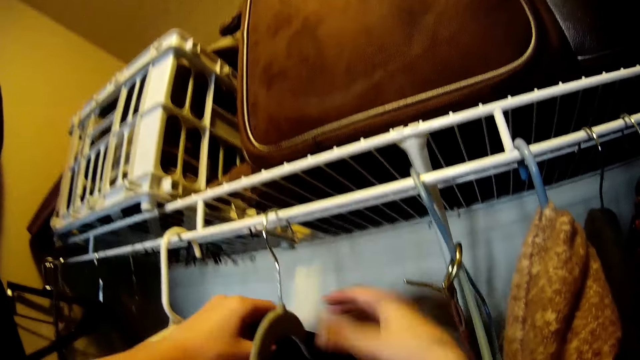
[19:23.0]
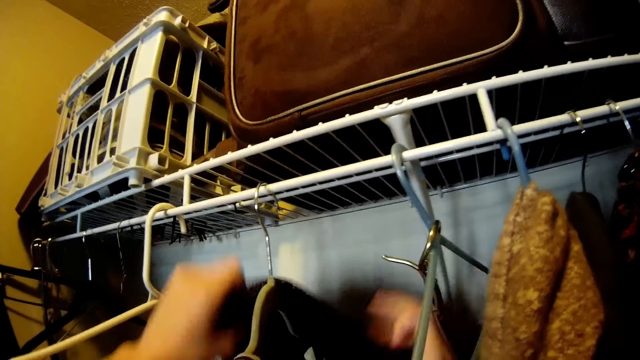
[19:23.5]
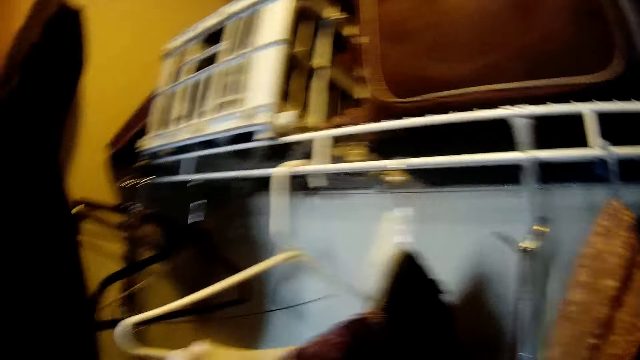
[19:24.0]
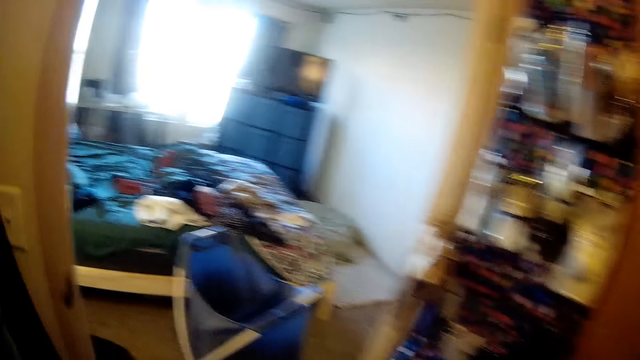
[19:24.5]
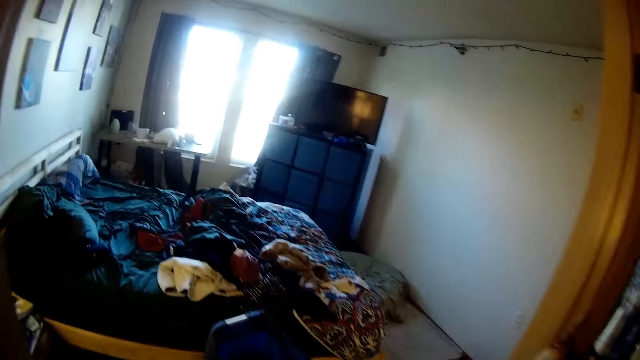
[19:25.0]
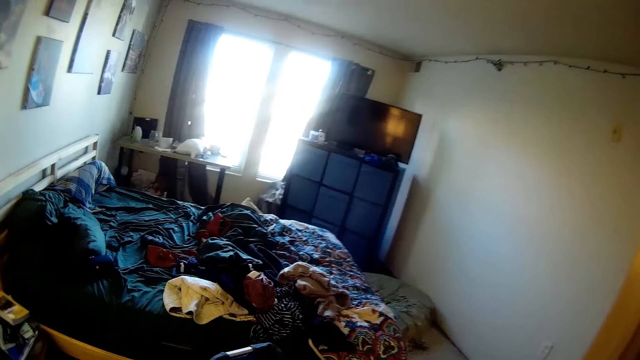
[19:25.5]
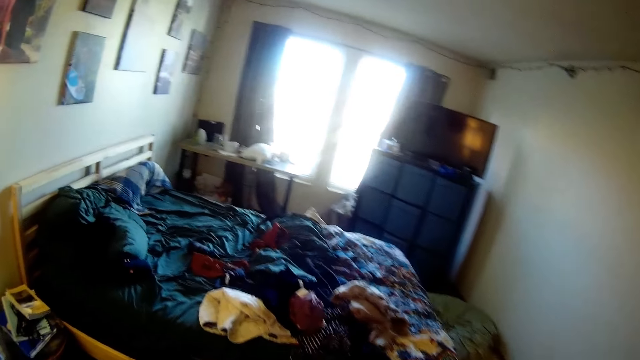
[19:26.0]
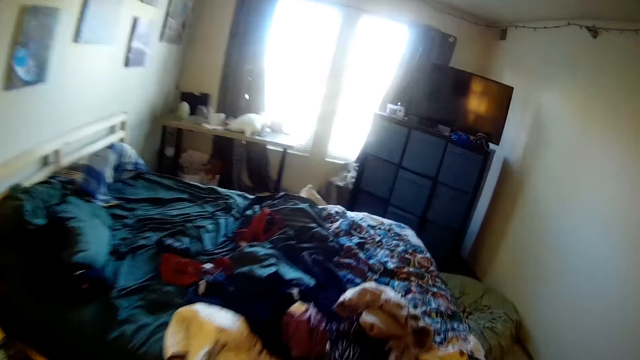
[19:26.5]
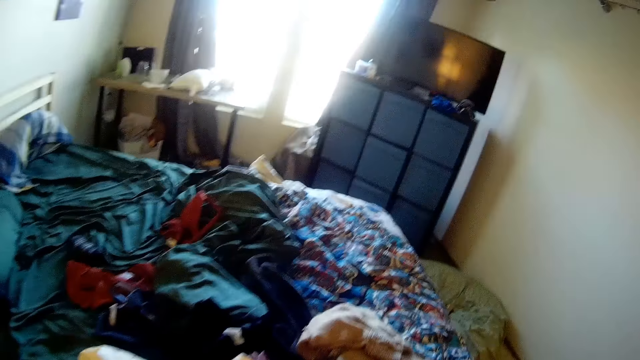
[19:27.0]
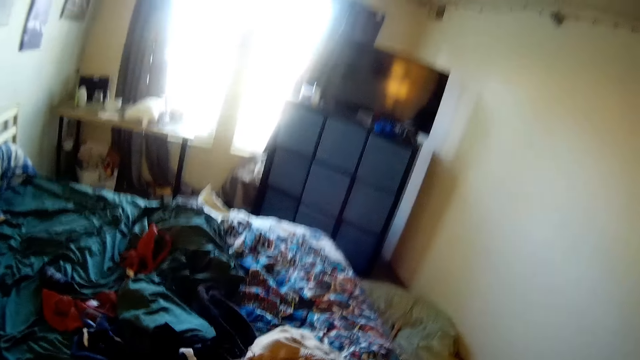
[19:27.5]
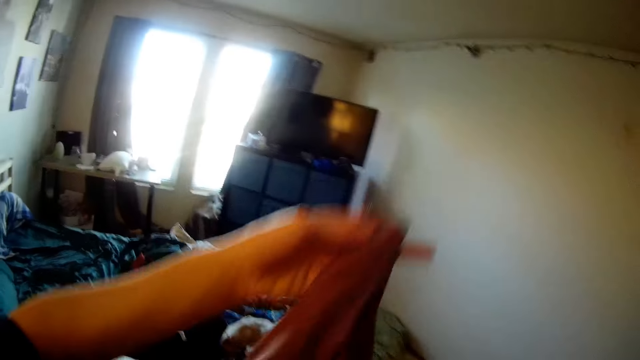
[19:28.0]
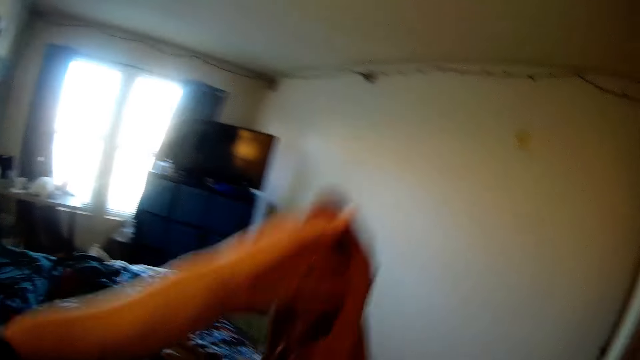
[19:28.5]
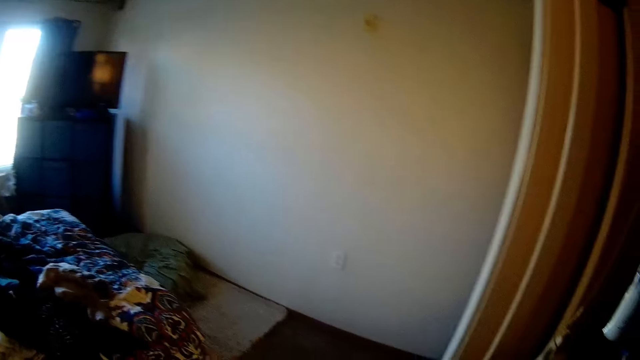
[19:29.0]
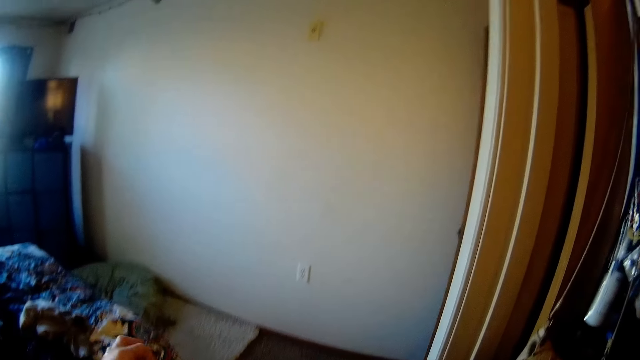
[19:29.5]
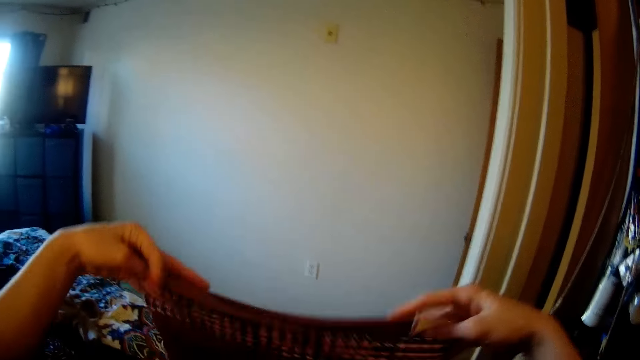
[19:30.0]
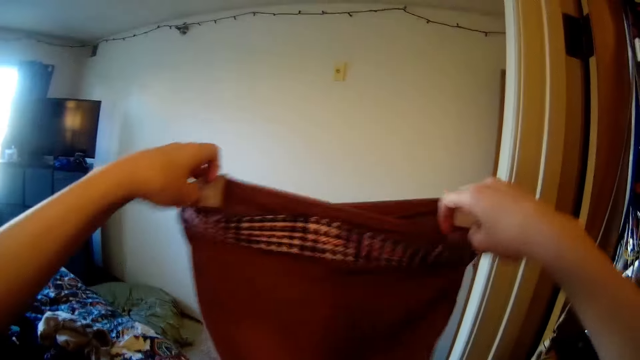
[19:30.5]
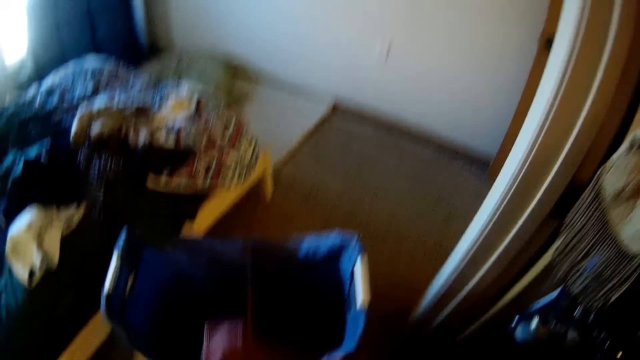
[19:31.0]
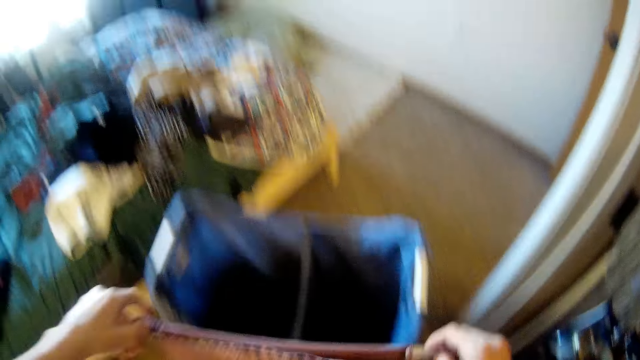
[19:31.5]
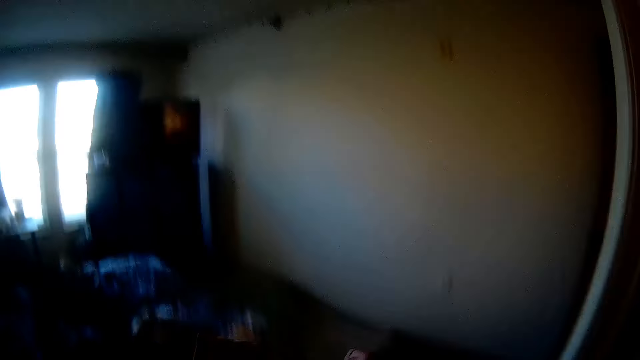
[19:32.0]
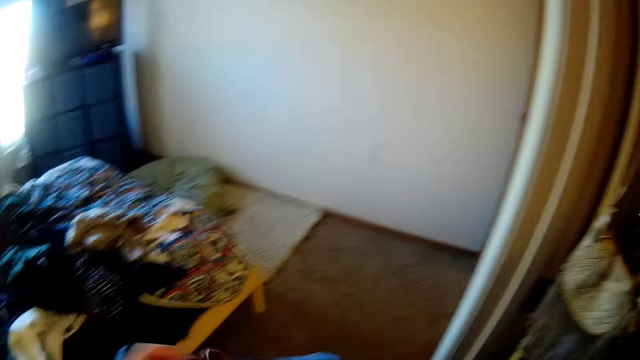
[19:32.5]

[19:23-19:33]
The camera wearer hangs a cloth. They pick the cloth. They hold up the cloth.

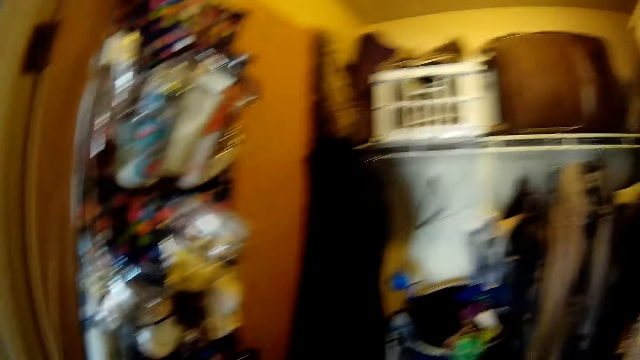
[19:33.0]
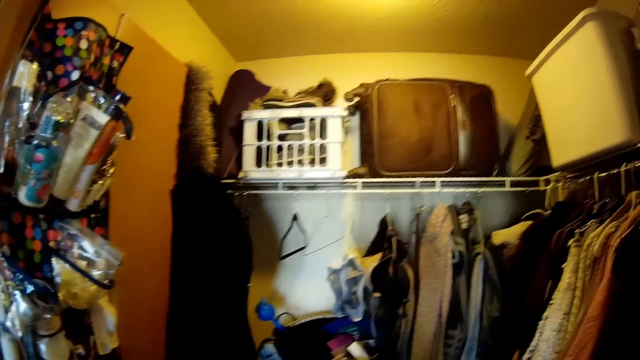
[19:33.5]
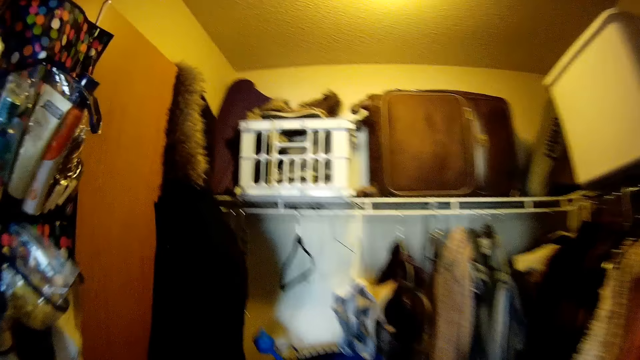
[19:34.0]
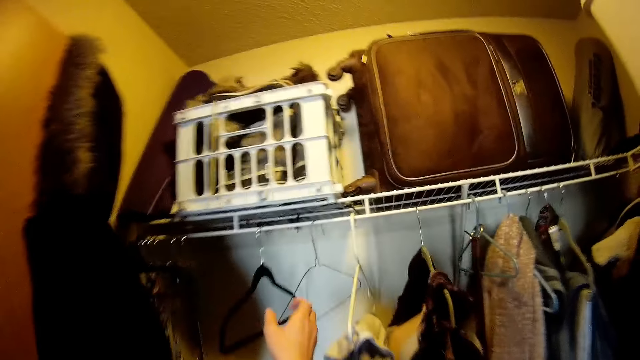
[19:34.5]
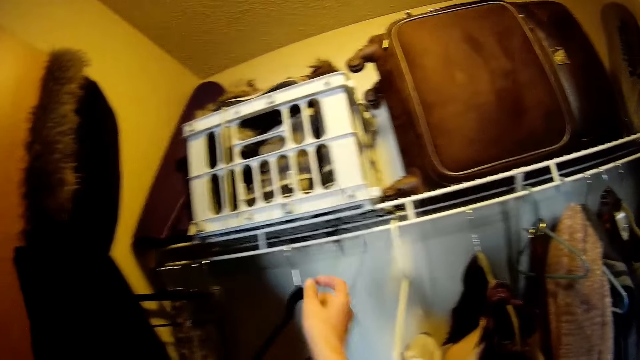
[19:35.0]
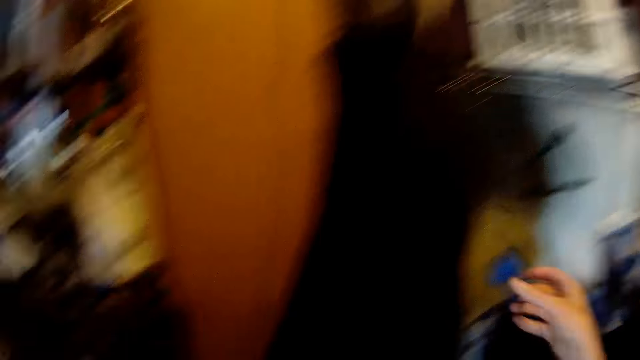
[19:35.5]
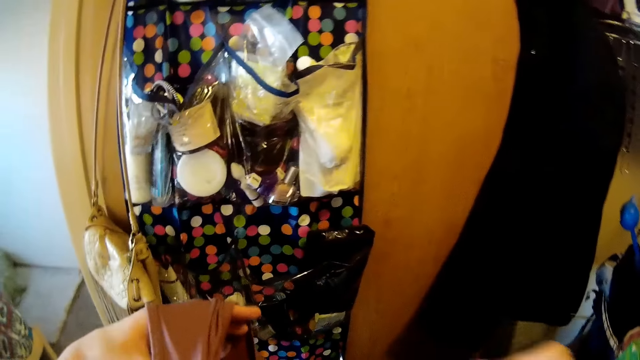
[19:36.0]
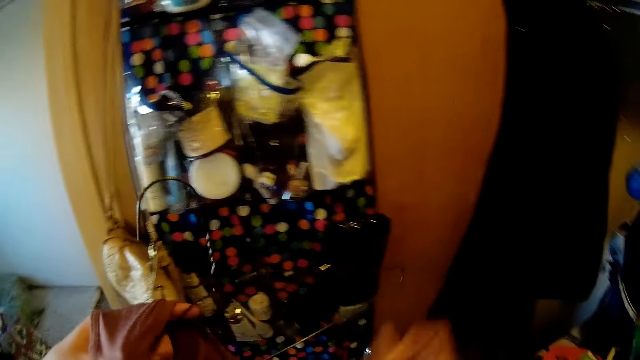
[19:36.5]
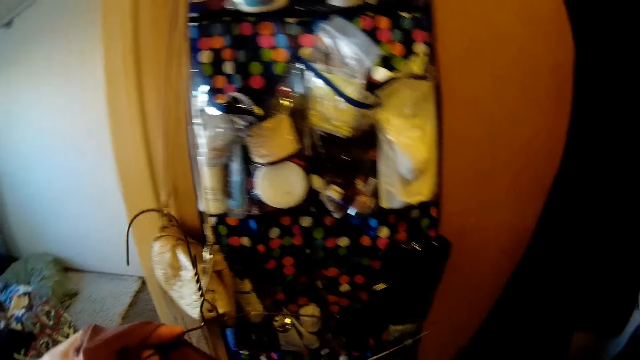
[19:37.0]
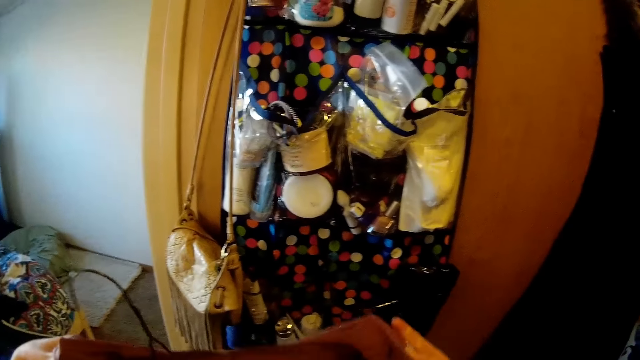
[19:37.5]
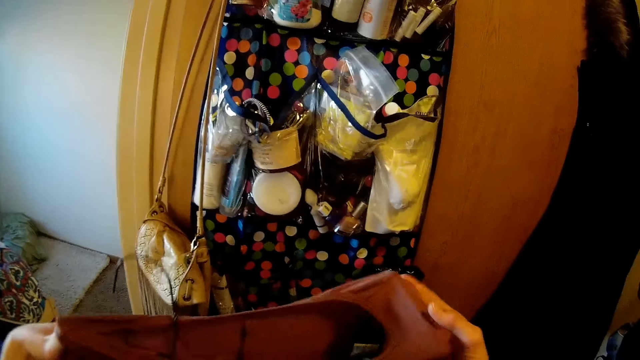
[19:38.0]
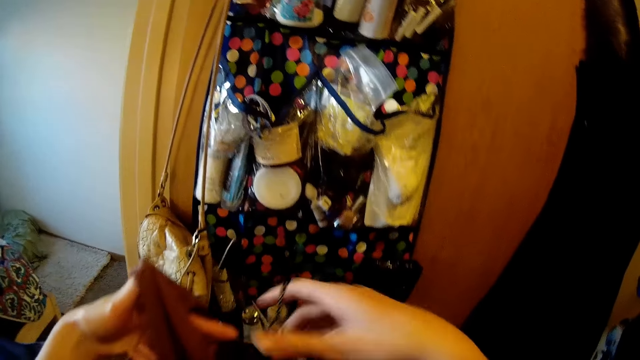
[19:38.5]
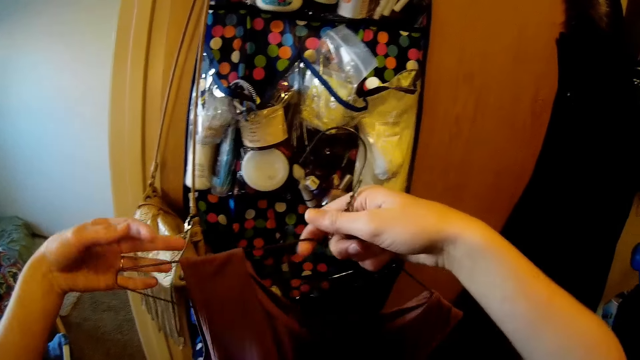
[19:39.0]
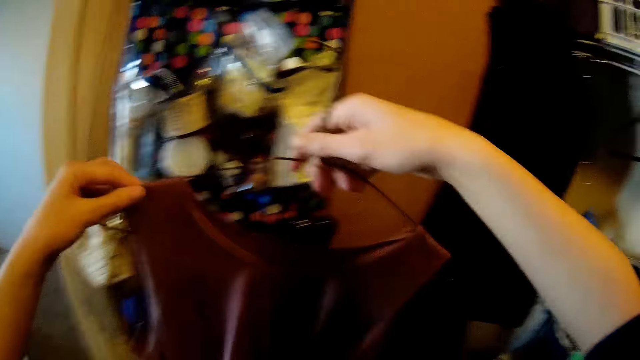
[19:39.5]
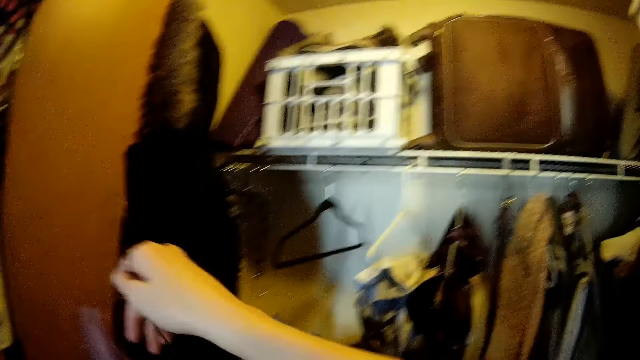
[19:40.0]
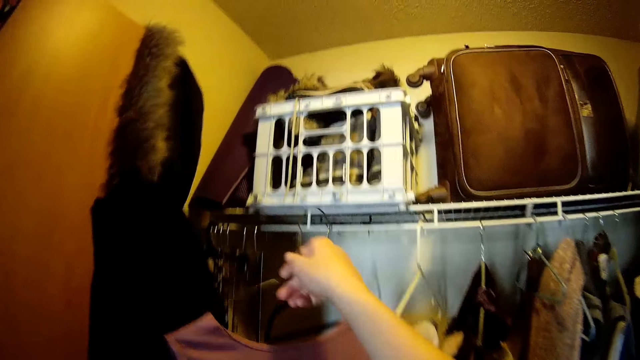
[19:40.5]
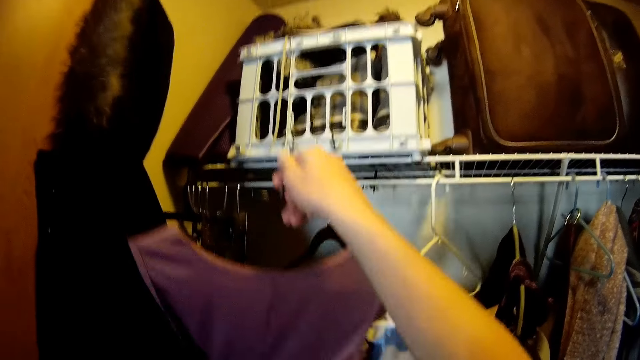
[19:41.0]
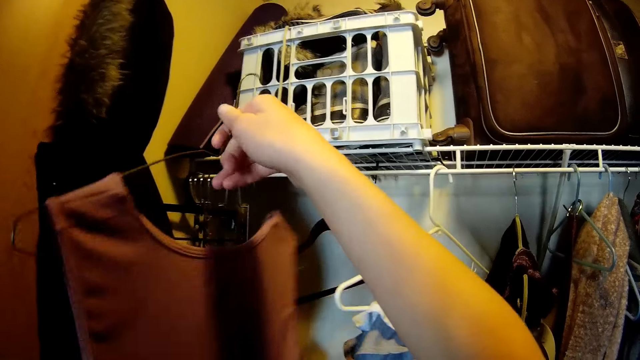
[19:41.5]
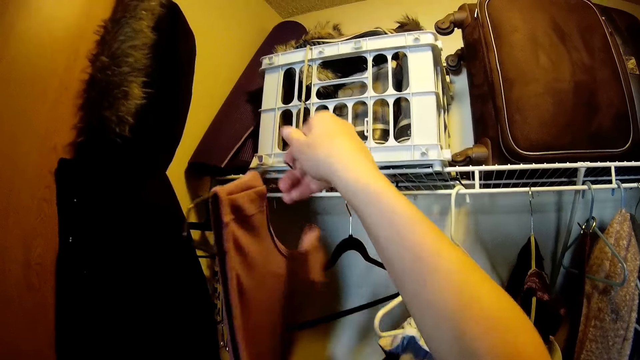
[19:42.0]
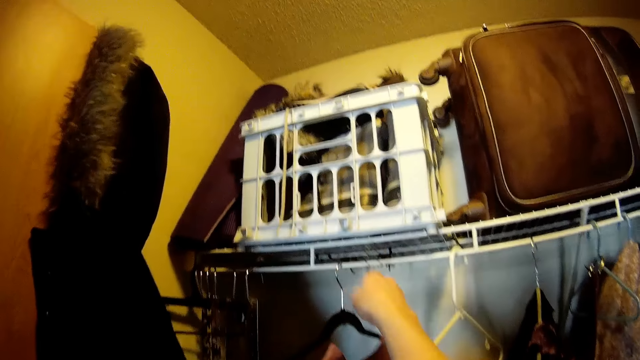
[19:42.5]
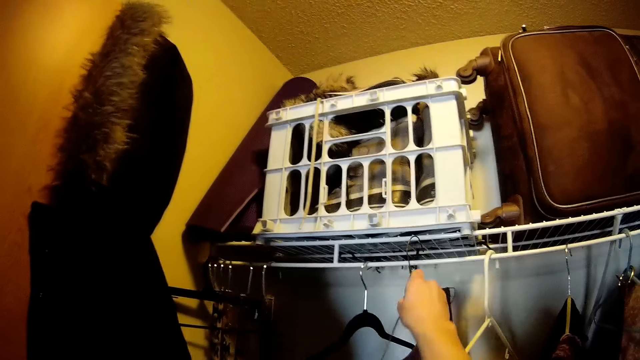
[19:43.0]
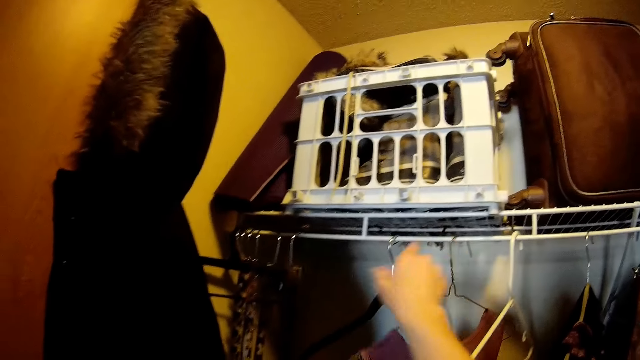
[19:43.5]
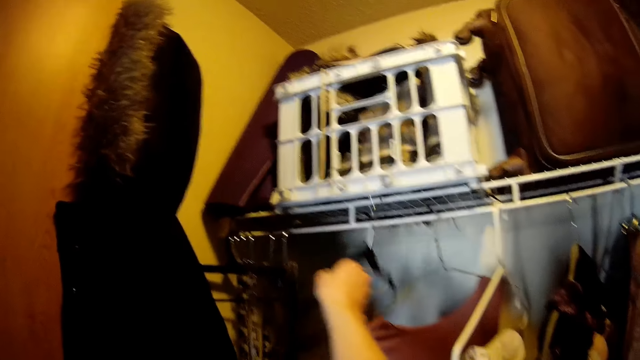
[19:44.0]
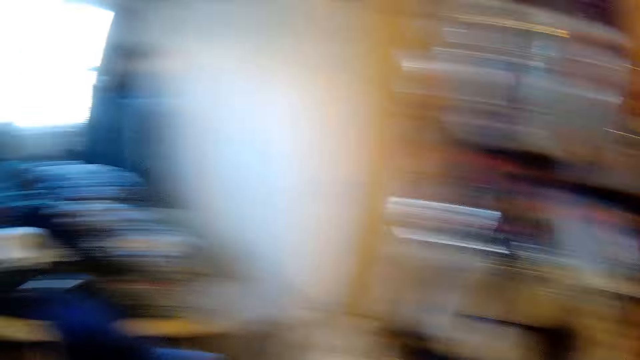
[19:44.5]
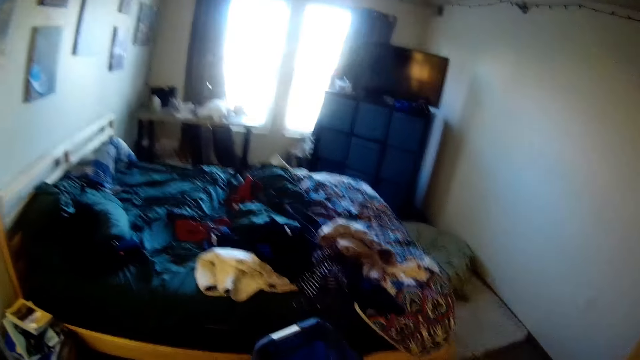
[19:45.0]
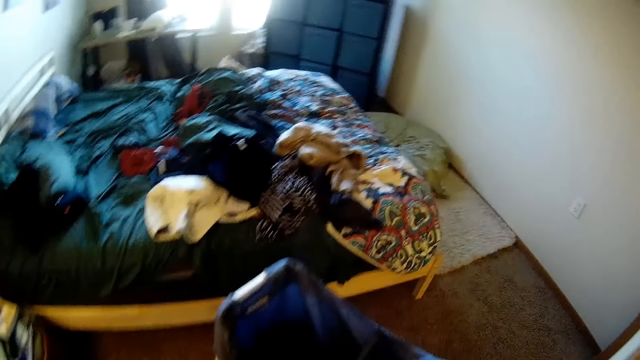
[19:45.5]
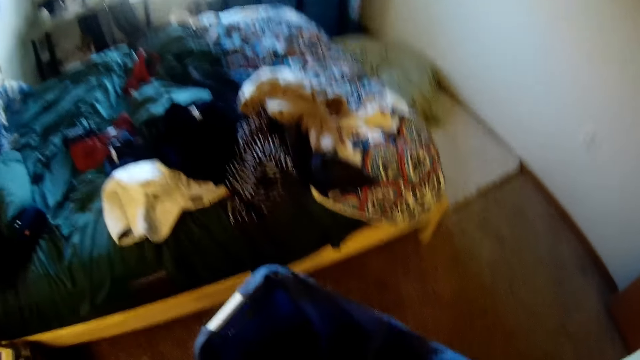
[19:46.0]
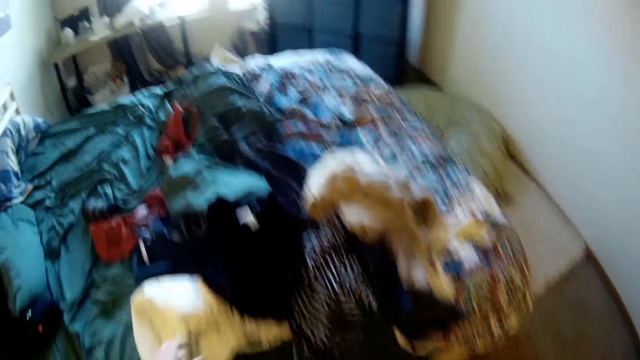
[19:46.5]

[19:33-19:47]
The camera wearer takes the hanger. They hang a cloth on the hanger. They hang the cloth on the shelf. They return the hanger. They pick a hanger.
